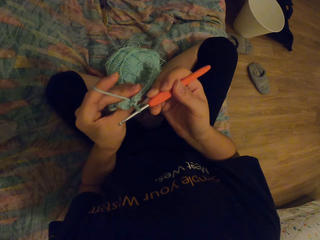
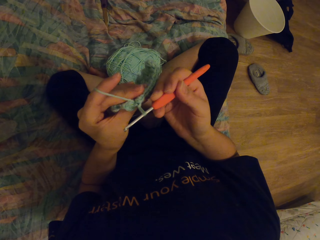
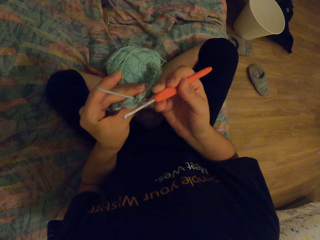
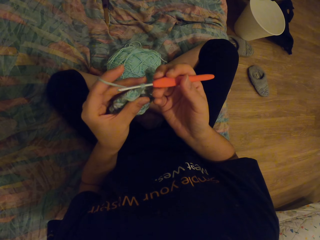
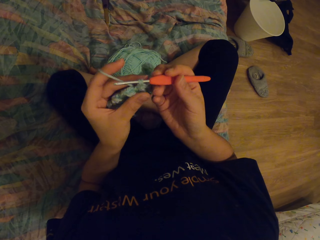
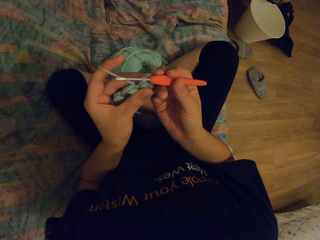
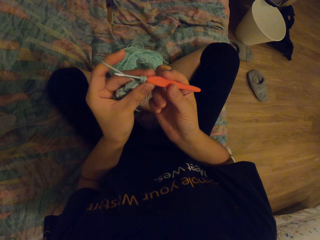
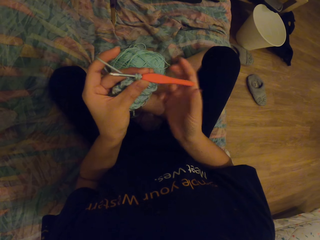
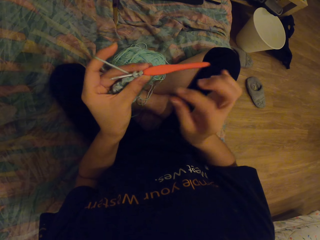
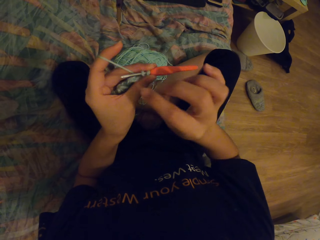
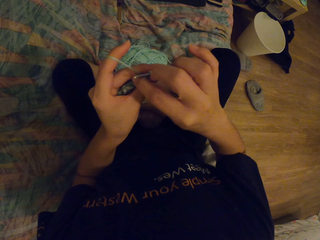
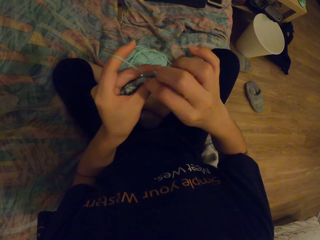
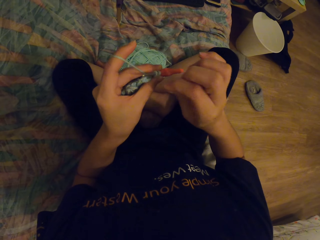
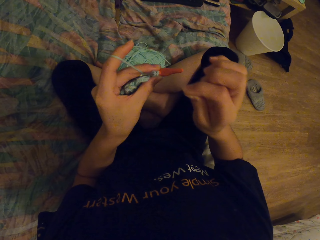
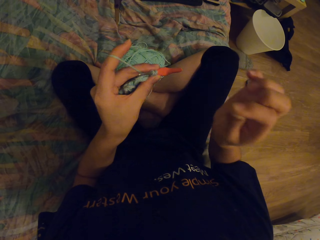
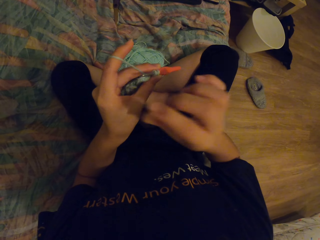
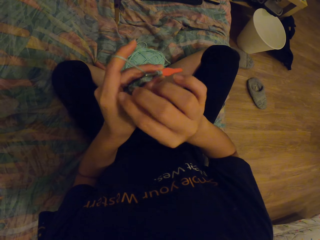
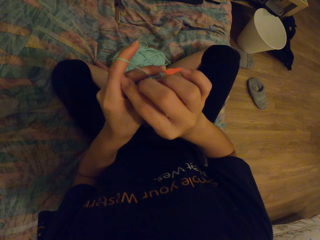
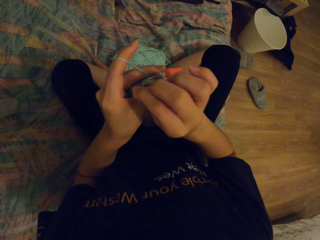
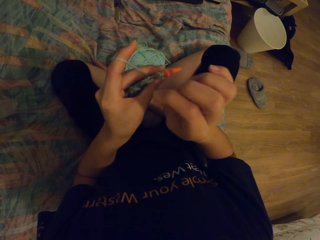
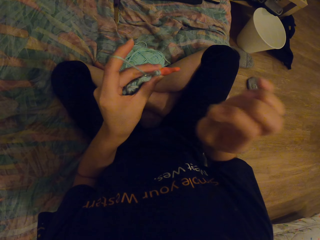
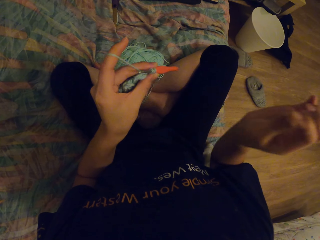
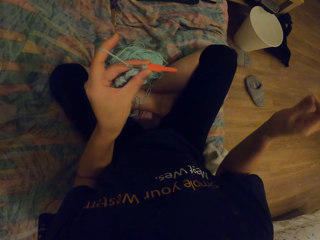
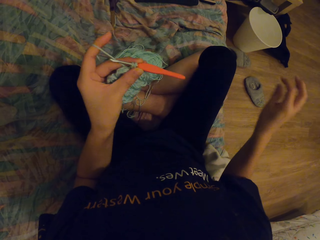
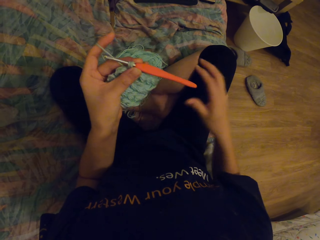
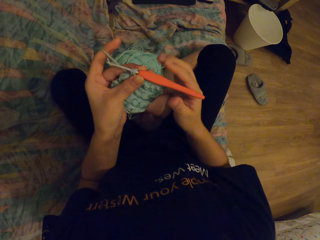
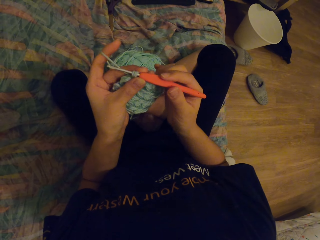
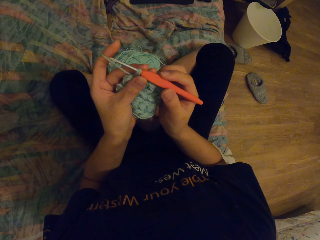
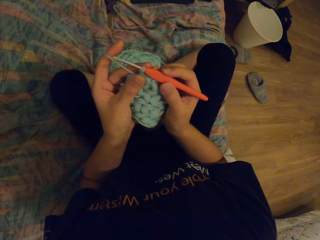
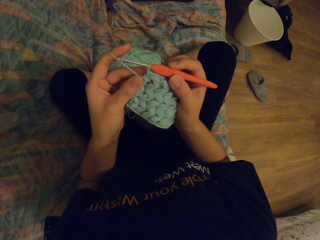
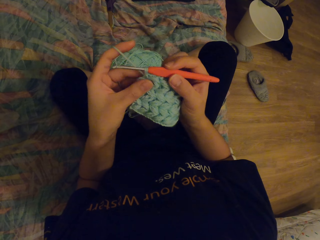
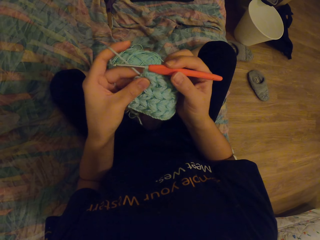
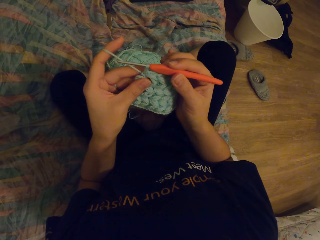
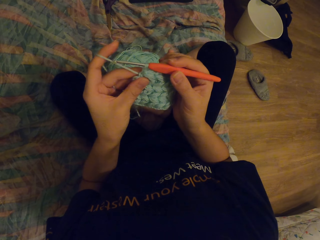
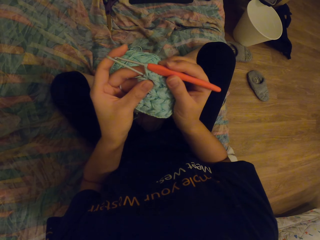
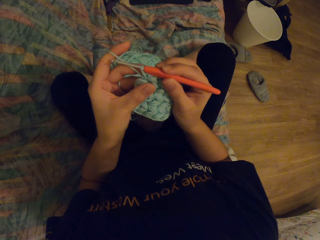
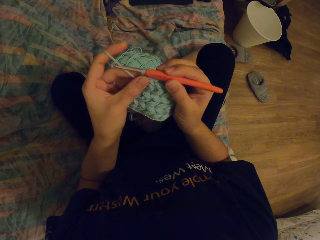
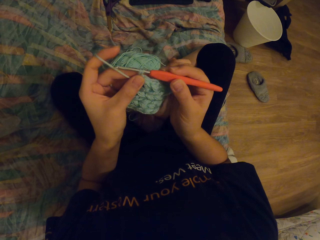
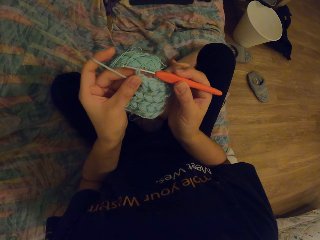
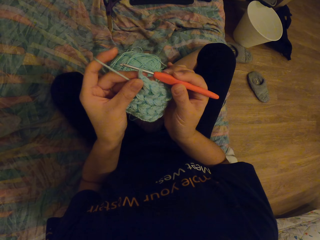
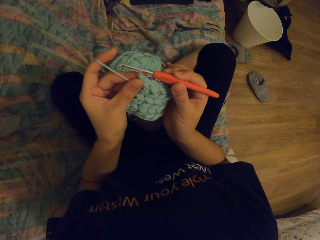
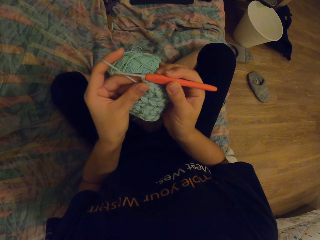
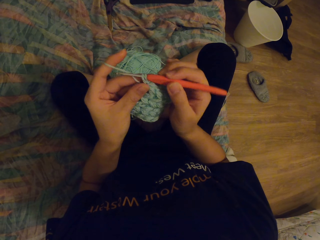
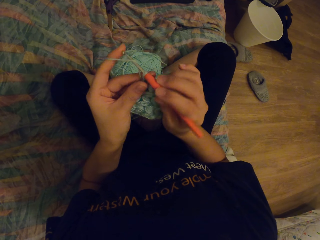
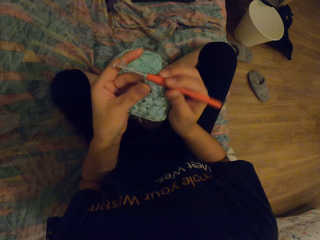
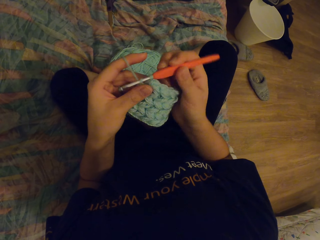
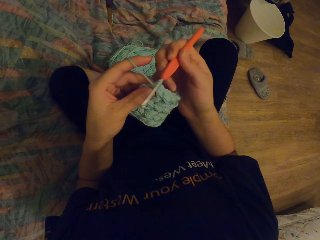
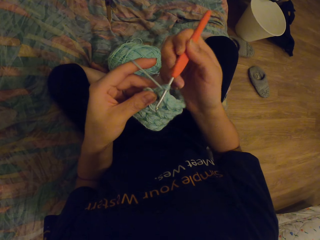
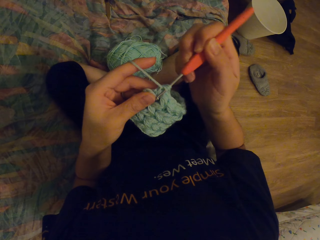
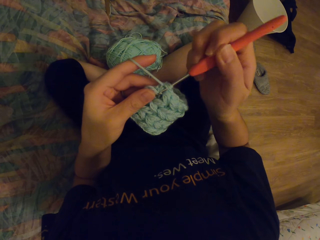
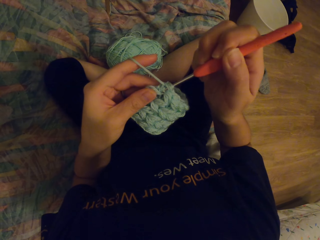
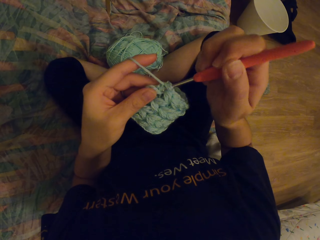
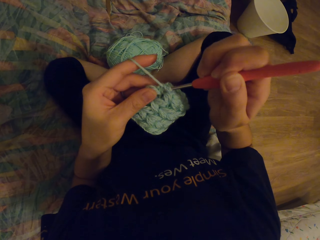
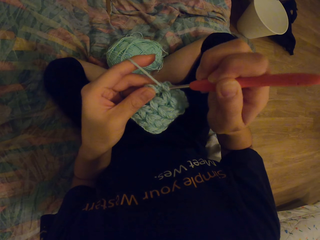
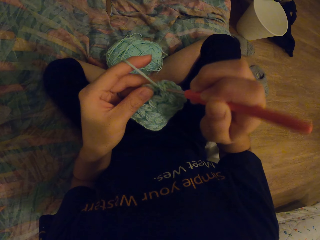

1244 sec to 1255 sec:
The camera wearer picks at the knitting fabric. They knit.

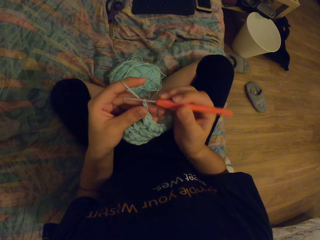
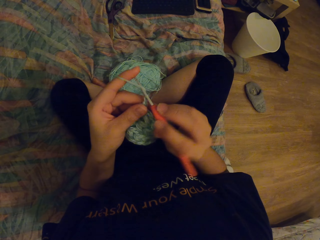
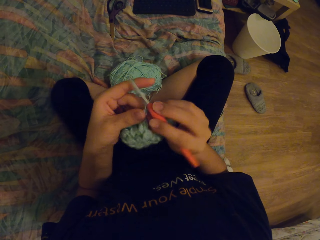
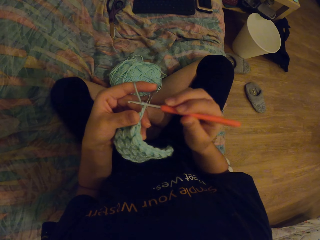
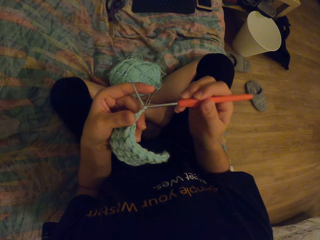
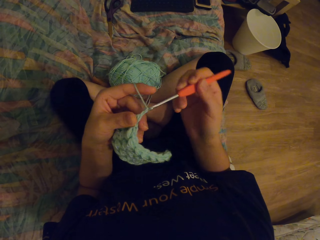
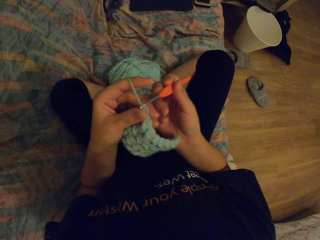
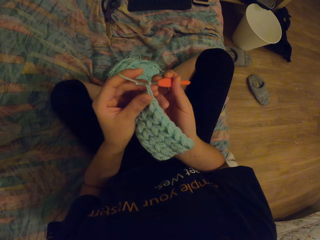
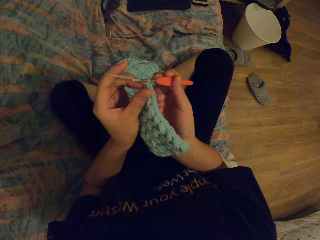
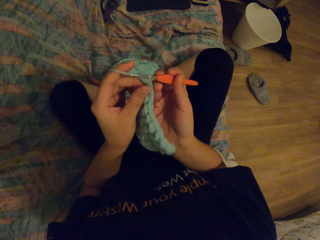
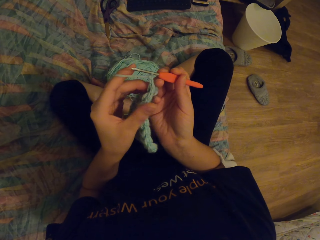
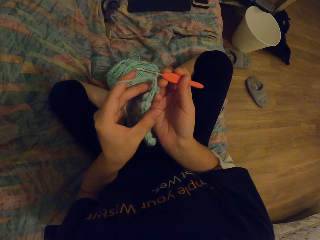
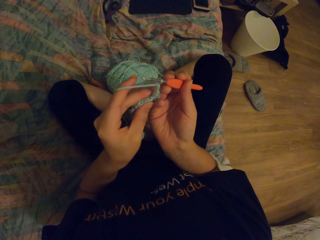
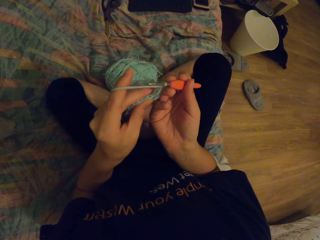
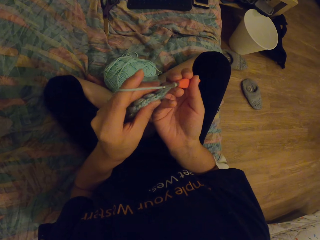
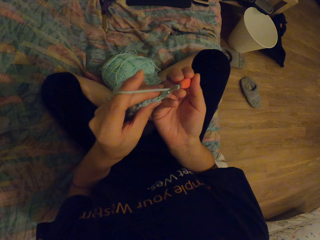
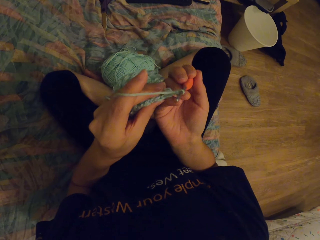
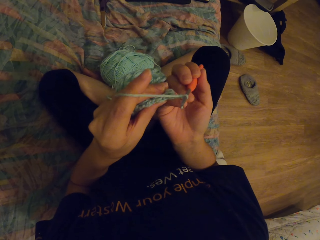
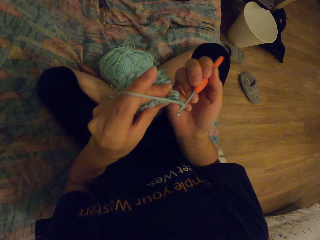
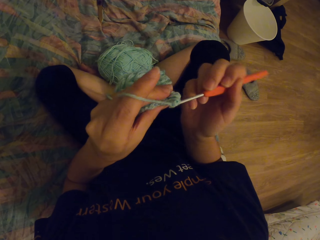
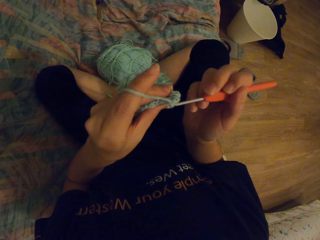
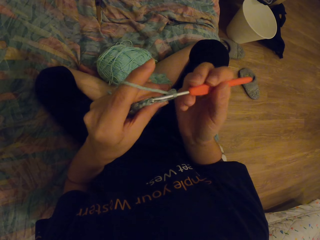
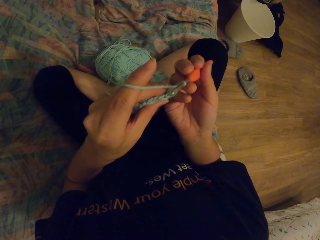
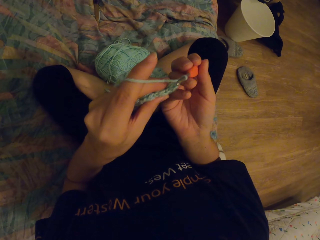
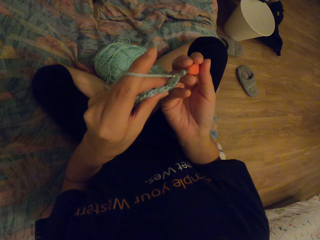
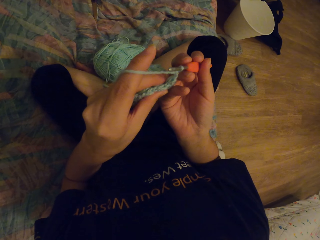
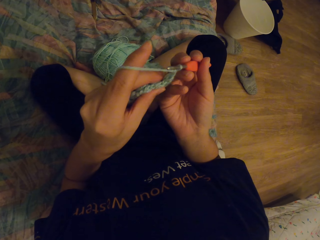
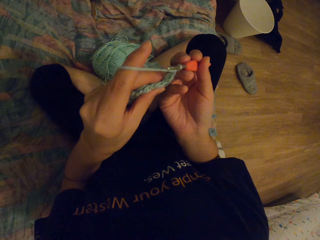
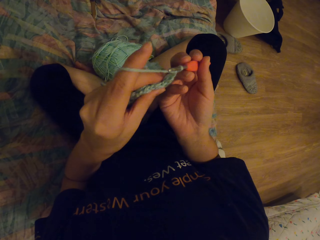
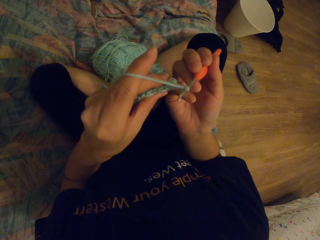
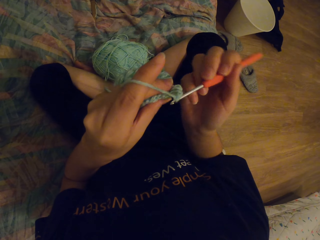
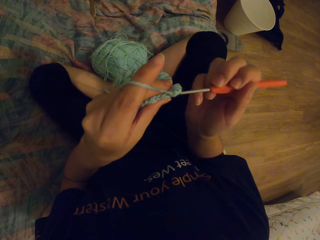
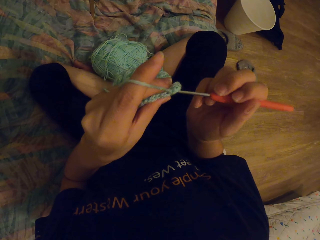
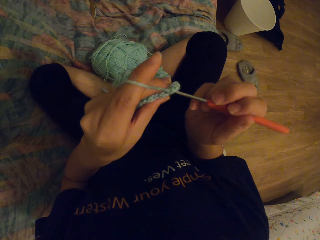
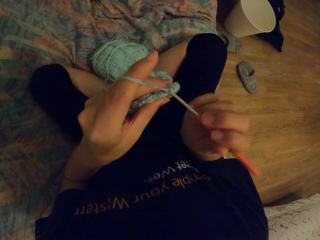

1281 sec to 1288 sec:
The camera wearer knits the yarn.
